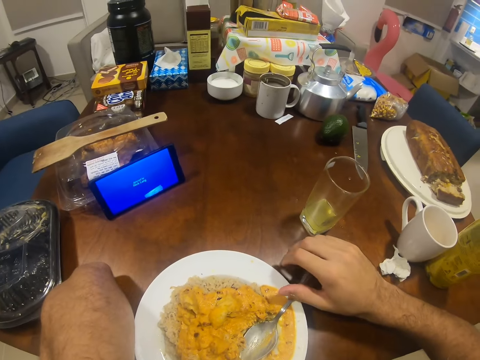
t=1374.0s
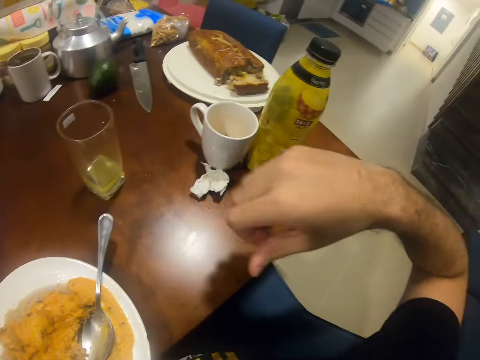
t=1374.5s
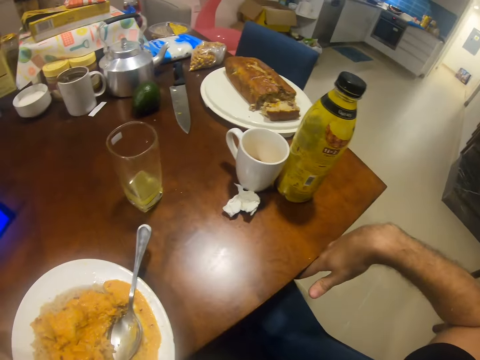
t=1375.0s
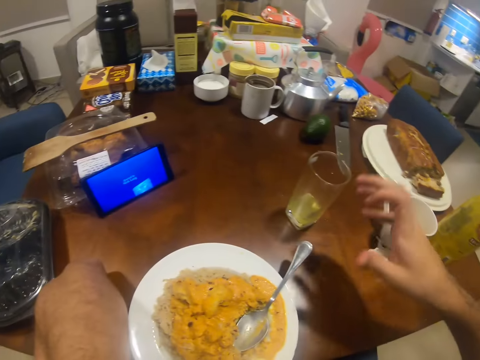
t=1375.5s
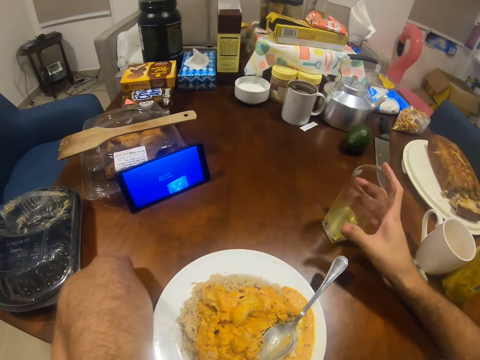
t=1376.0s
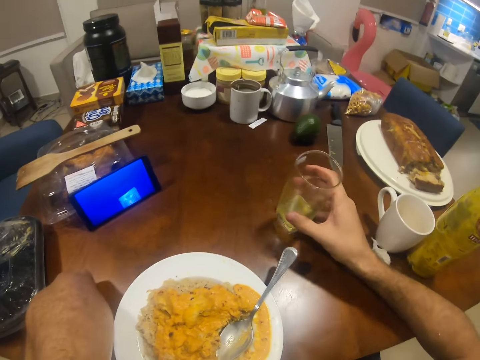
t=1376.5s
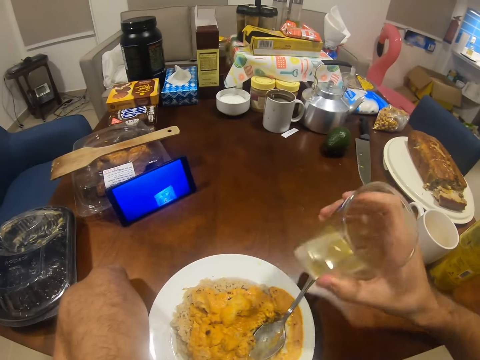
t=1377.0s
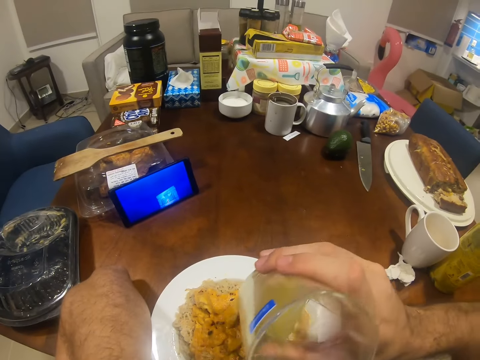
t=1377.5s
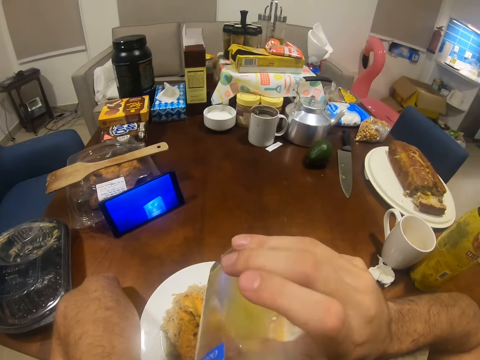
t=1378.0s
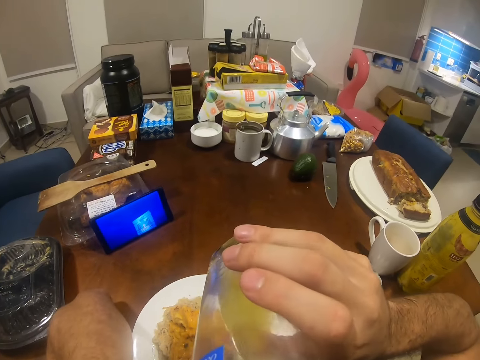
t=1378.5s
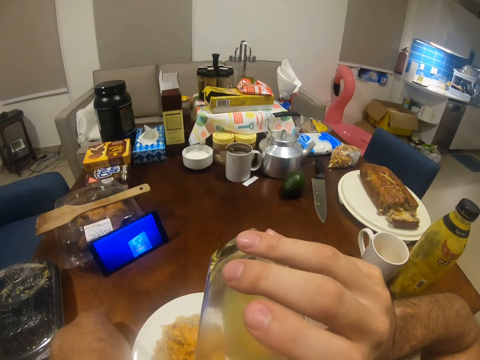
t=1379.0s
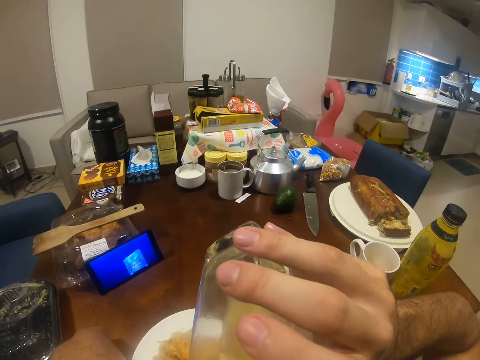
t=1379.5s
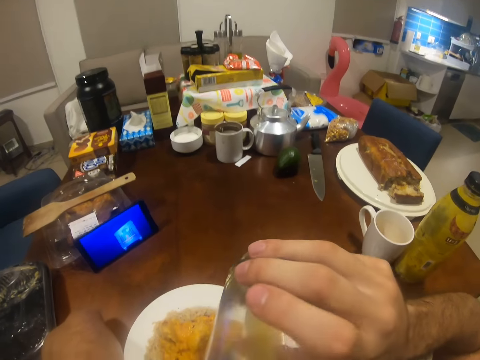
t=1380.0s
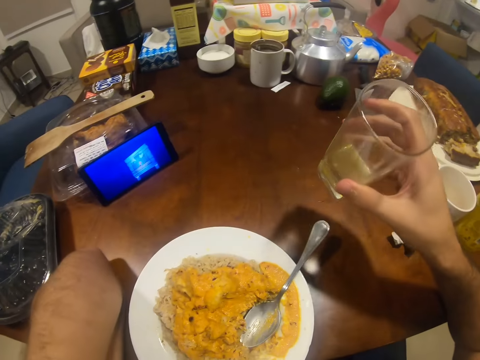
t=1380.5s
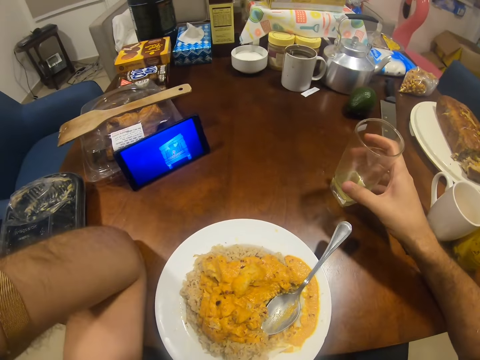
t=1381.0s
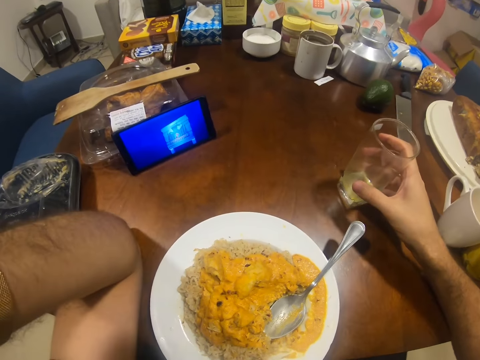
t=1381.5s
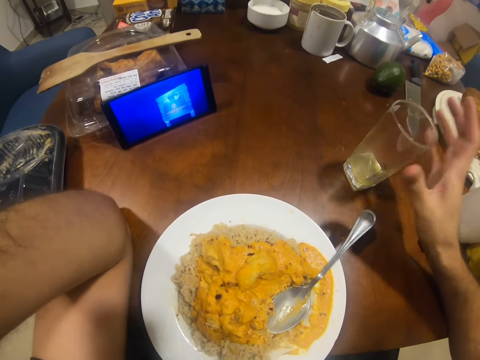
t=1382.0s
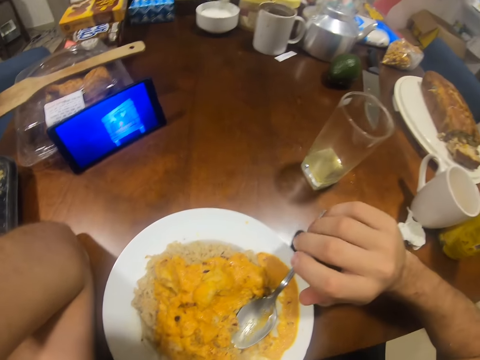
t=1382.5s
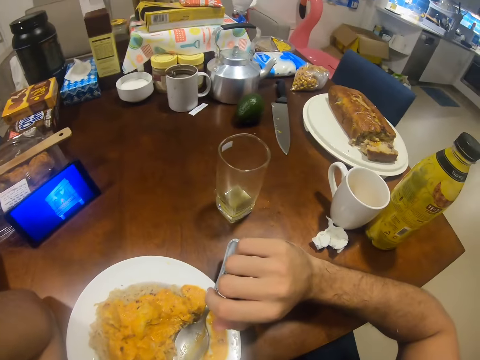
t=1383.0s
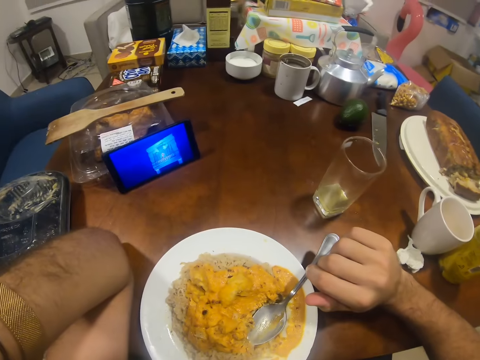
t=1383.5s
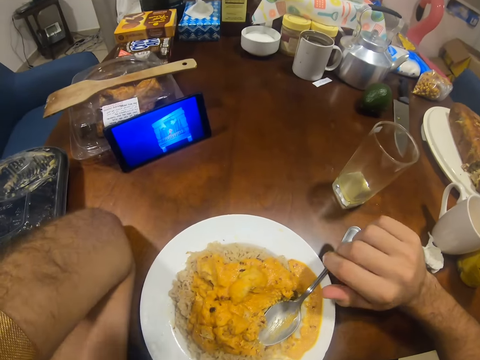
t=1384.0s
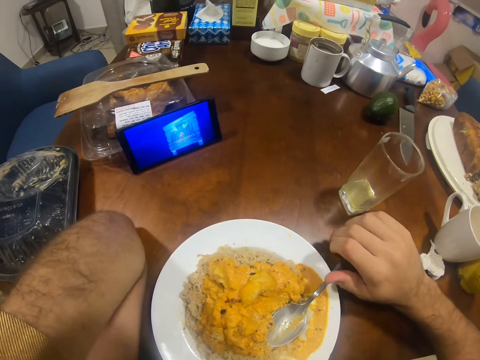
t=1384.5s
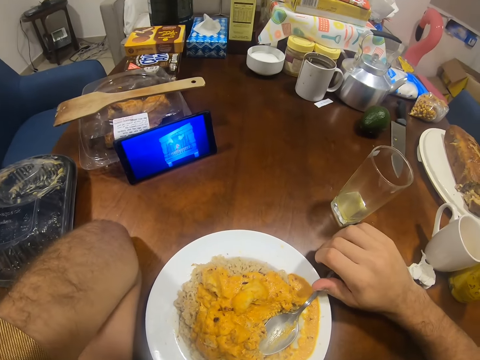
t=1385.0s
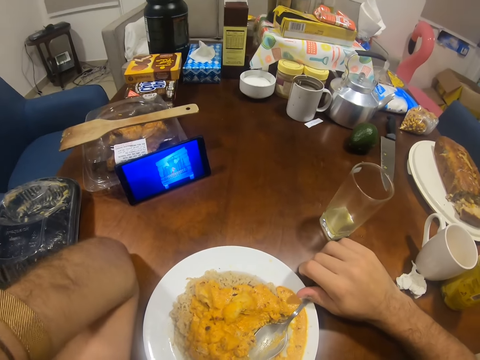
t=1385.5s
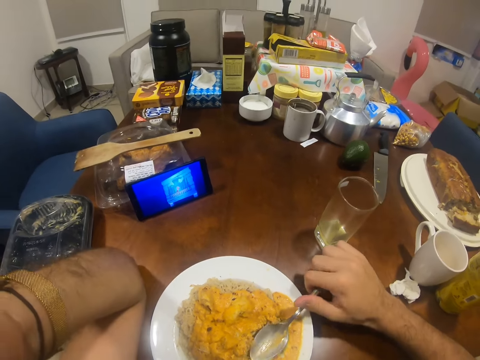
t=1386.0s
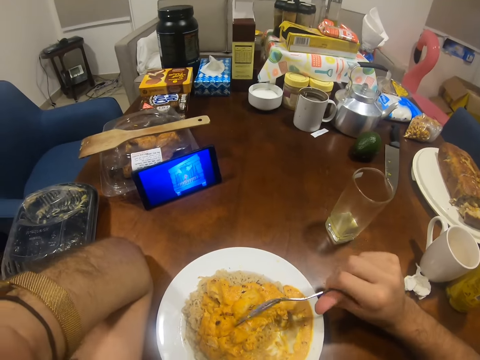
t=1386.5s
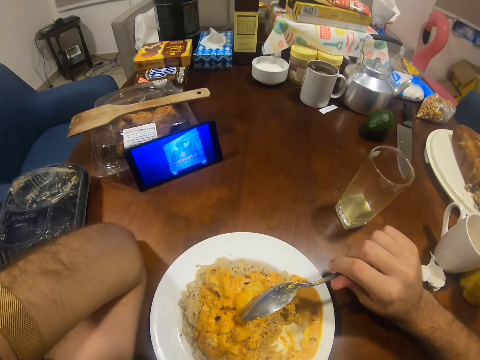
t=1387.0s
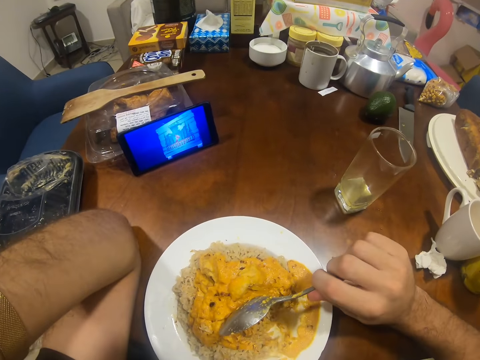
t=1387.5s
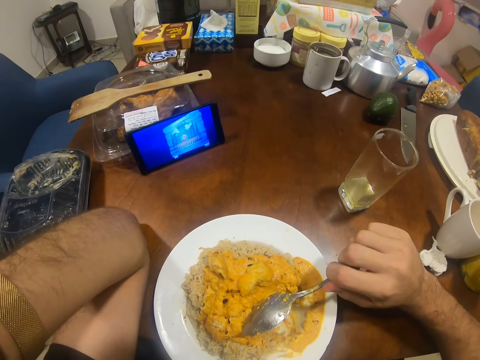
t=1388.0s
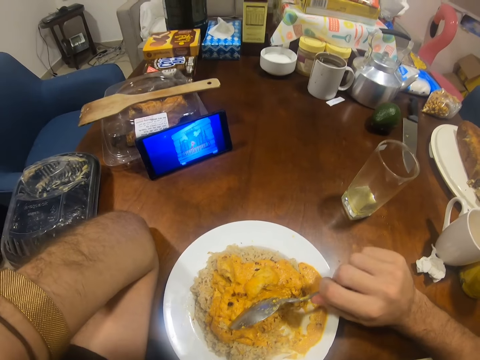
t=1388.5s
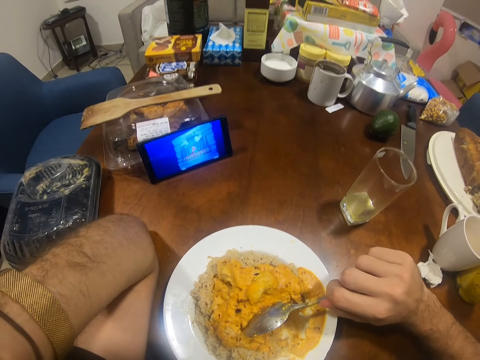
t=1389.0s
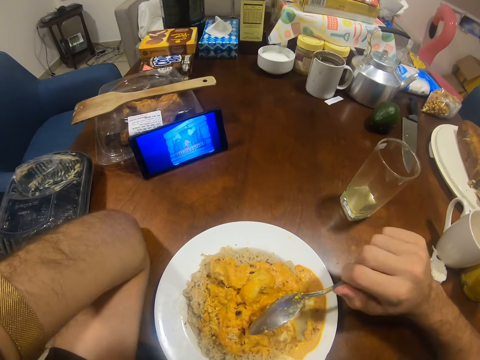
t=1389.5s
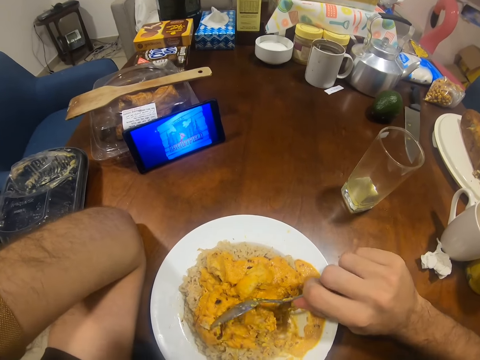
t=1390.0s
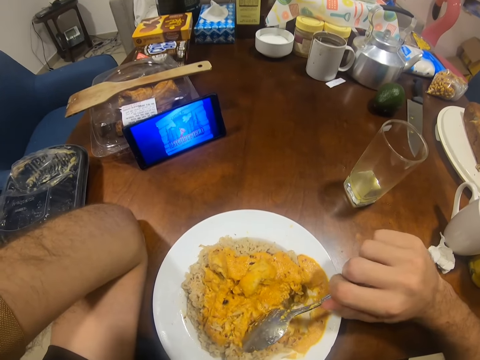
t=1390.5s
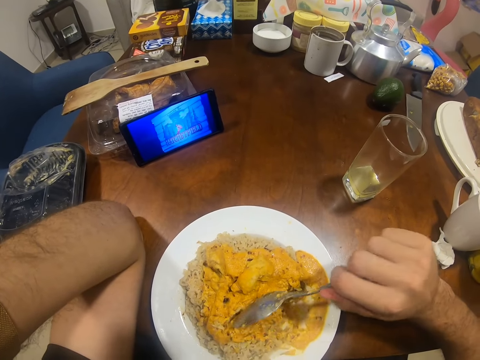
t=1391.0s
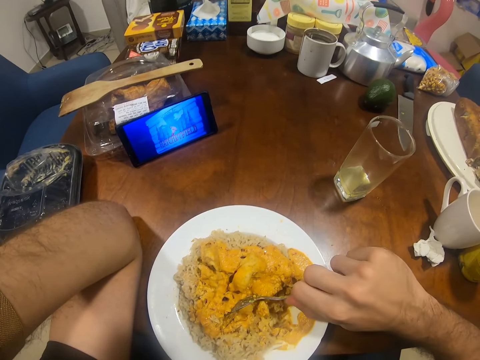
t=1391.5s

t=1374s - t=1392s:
The camera wearer leaves the spoon on the plate. He picks up the glass of juice on the table with his right hand. He drinks from the glass of juice in his right hand. He drops the glass of juice on the table with his right hand. He watches the video on the phone. He picks up the spoon and scoops food with the spoon.

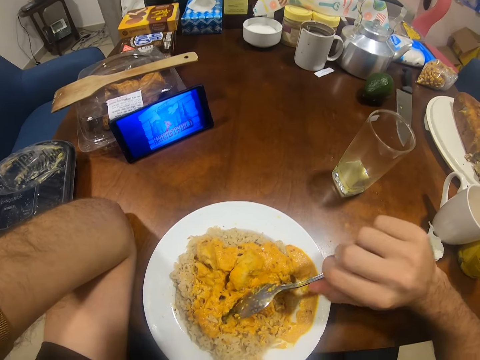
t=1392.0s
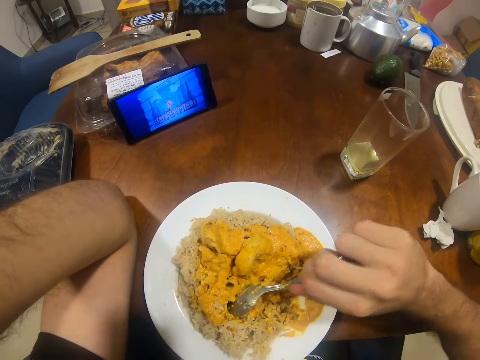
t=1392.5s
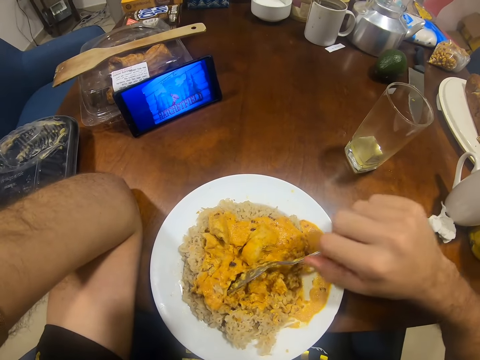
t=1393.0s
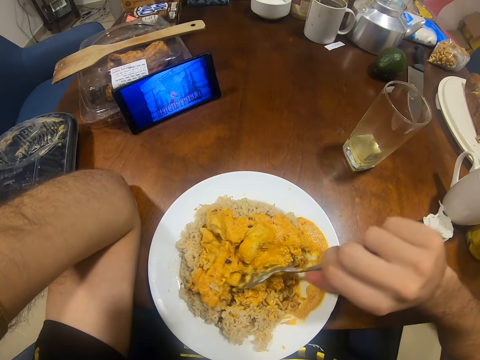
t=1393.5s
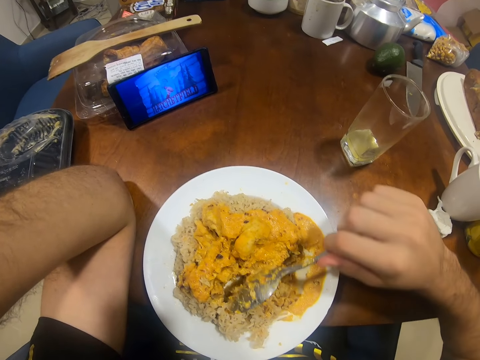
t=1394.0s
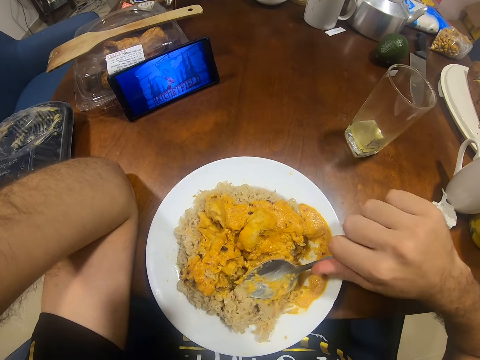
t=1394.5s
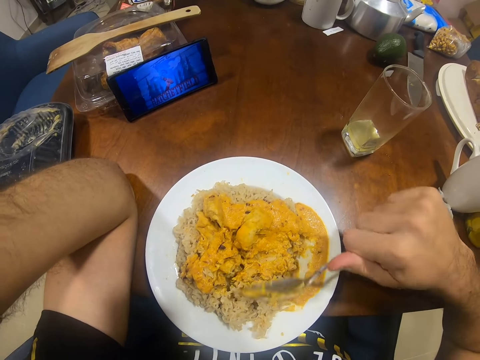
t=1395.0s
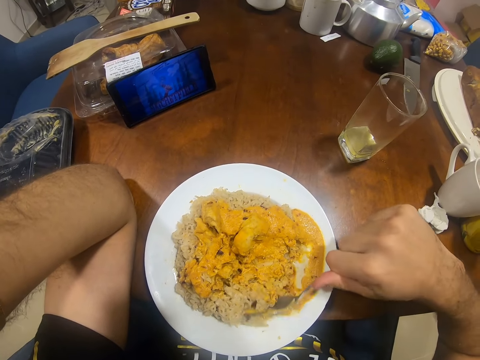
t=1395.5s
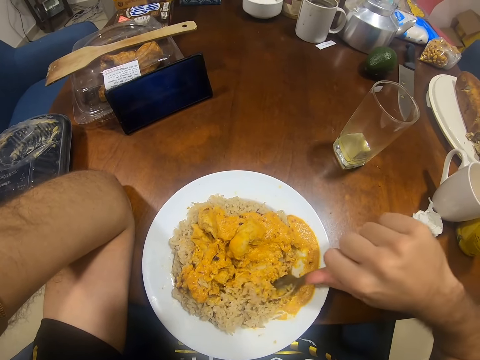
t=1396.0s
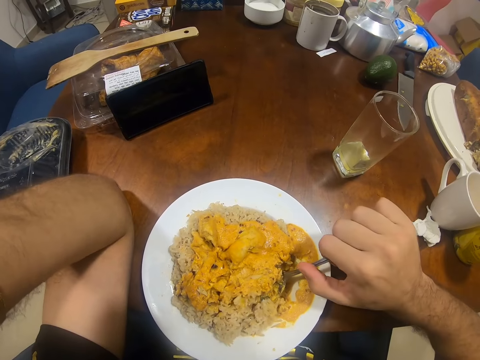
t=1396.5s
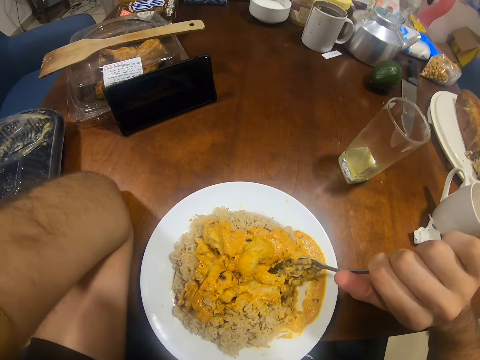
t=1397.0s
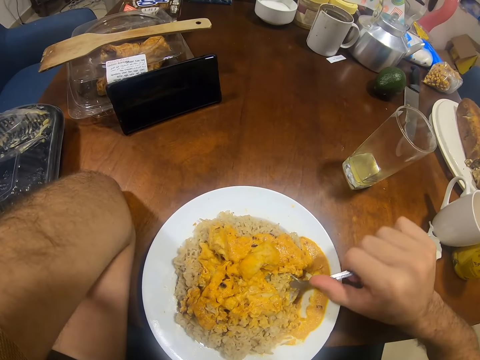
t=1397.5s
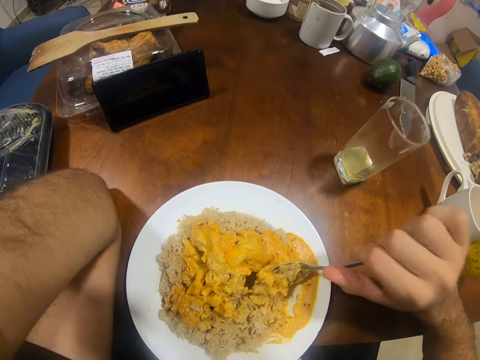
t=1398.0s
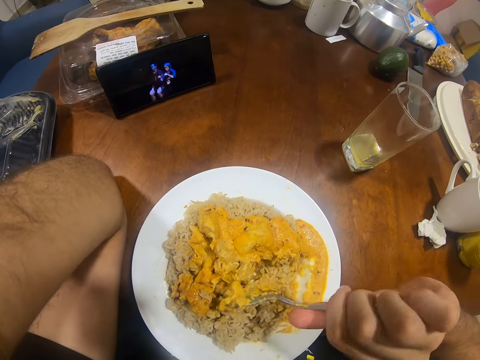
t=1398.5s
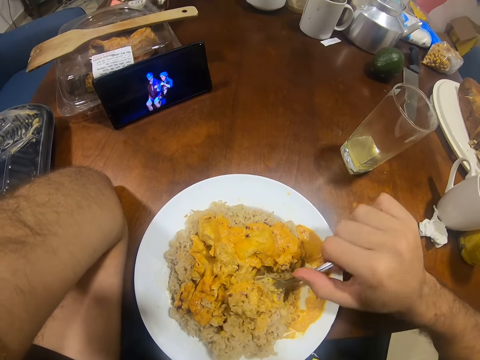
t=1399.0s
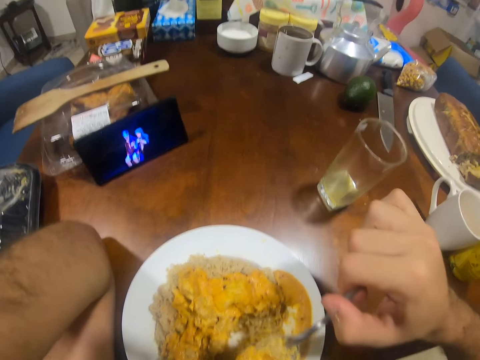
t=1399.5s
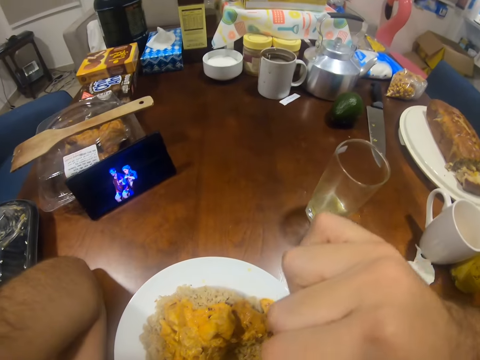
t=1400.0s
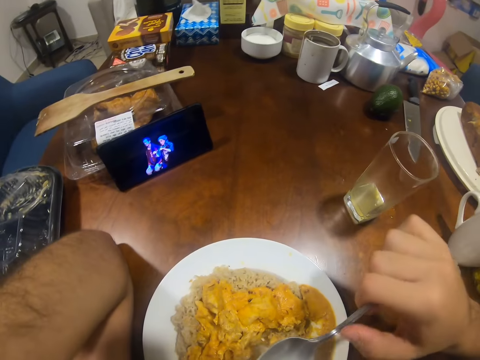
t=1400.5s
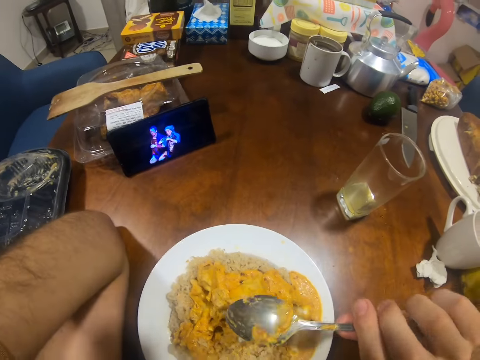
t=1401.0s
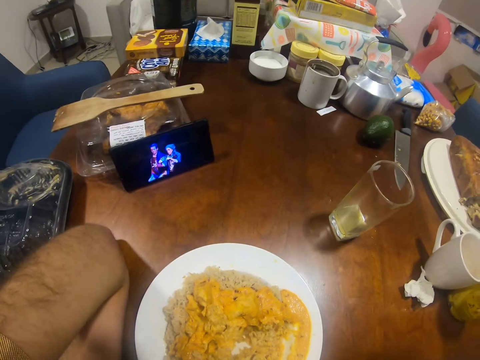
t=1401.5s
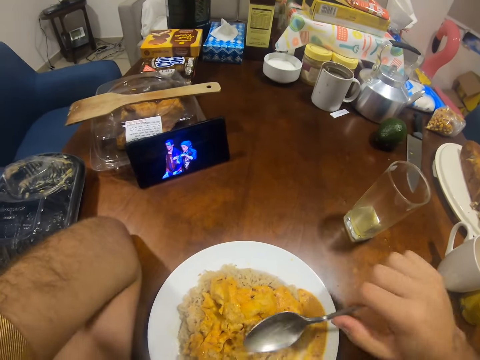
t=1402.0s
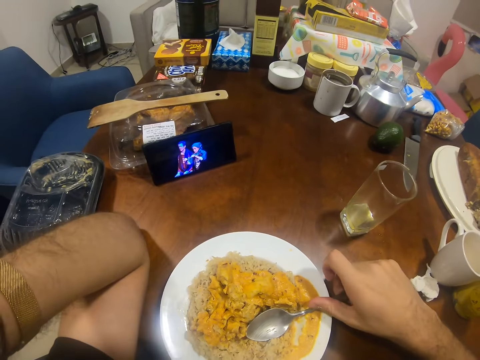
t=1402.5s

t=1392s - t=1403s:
The camera wearer eats rice from the plate with the spoon in his right hand. He watches the video on the phone.
